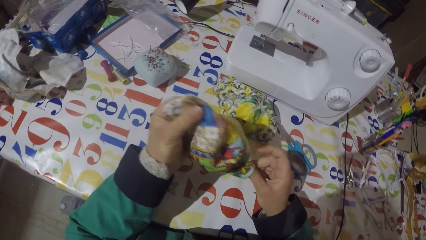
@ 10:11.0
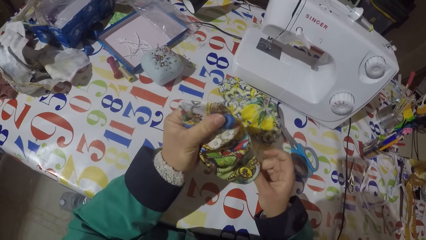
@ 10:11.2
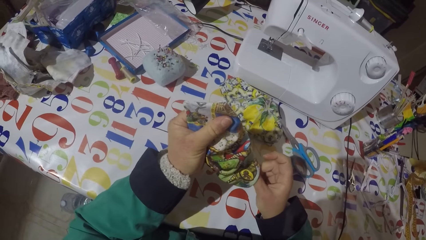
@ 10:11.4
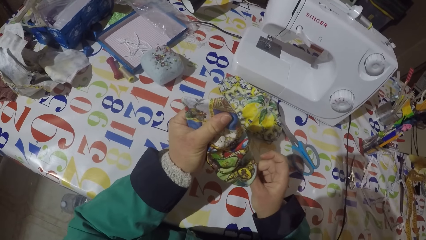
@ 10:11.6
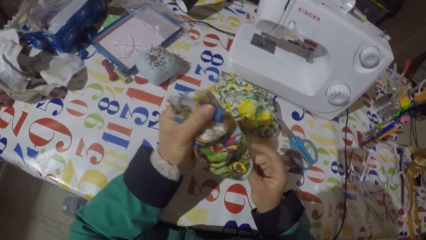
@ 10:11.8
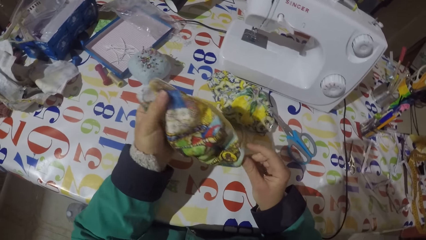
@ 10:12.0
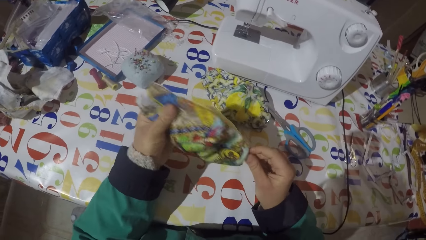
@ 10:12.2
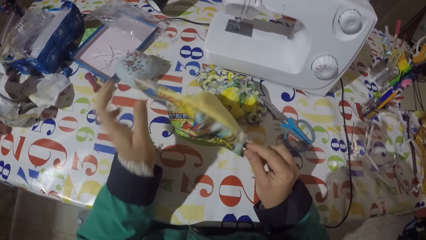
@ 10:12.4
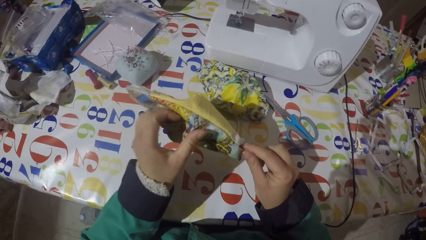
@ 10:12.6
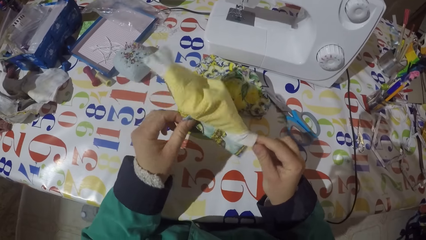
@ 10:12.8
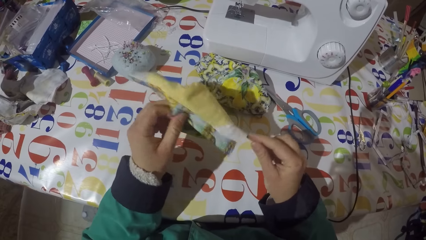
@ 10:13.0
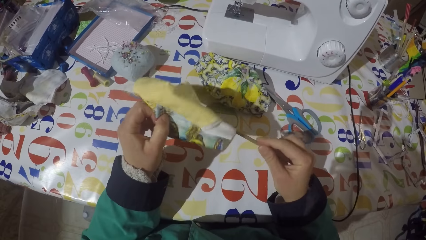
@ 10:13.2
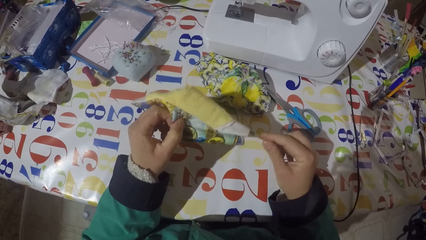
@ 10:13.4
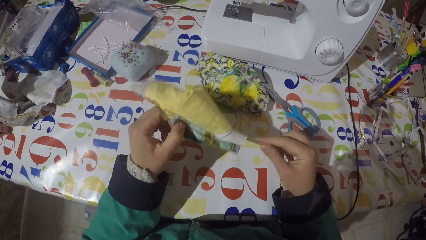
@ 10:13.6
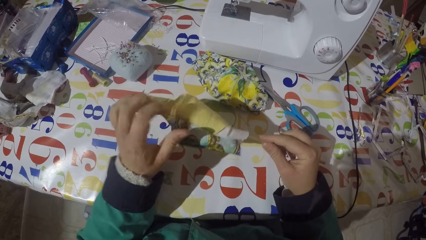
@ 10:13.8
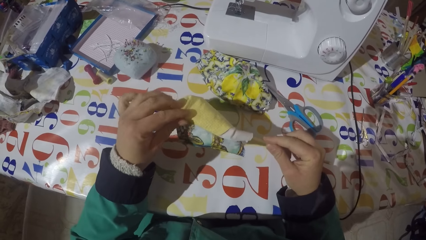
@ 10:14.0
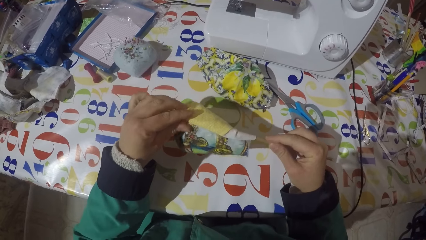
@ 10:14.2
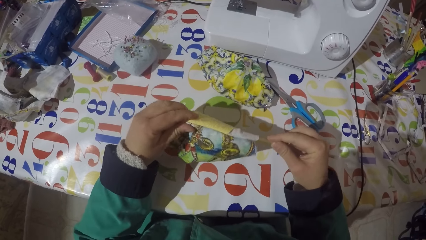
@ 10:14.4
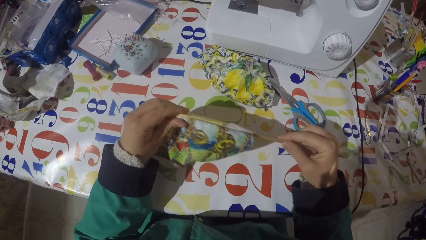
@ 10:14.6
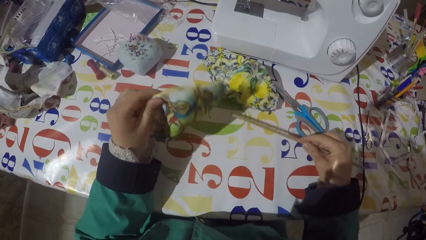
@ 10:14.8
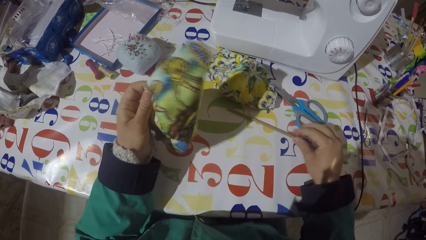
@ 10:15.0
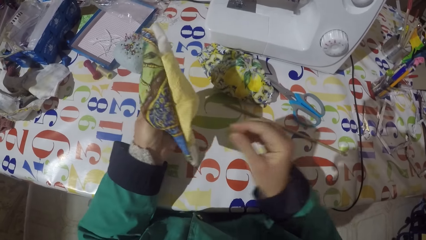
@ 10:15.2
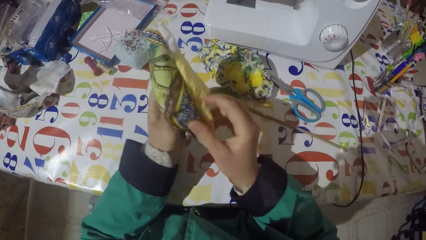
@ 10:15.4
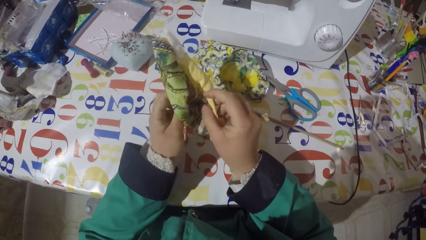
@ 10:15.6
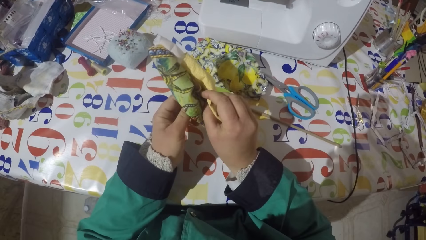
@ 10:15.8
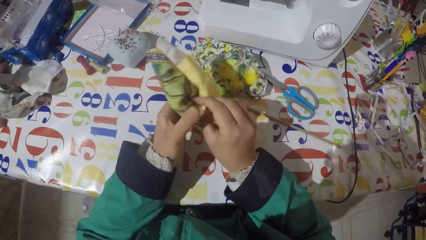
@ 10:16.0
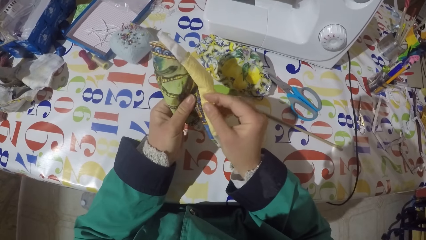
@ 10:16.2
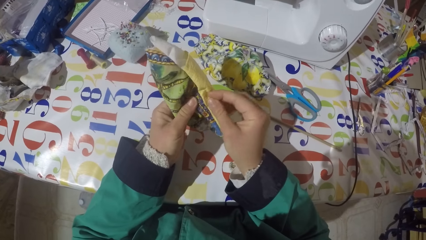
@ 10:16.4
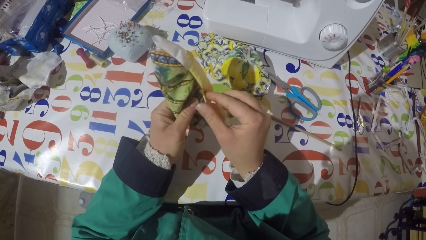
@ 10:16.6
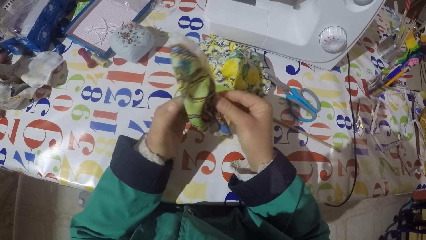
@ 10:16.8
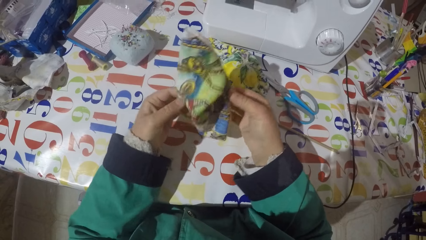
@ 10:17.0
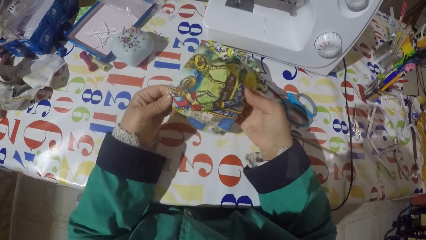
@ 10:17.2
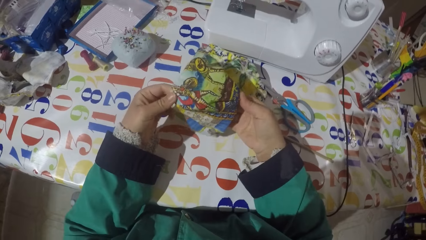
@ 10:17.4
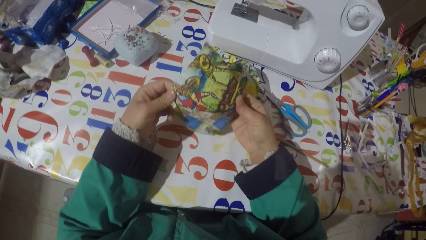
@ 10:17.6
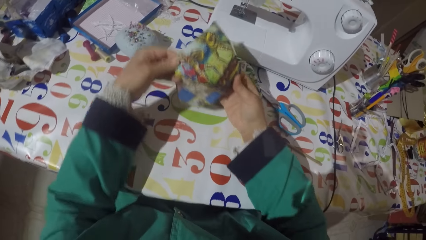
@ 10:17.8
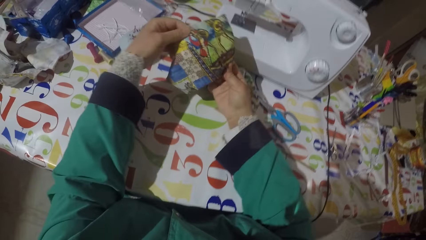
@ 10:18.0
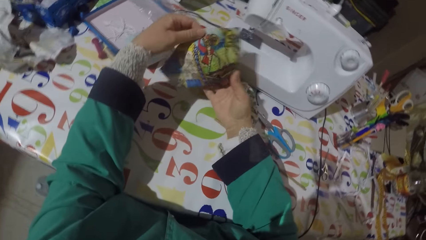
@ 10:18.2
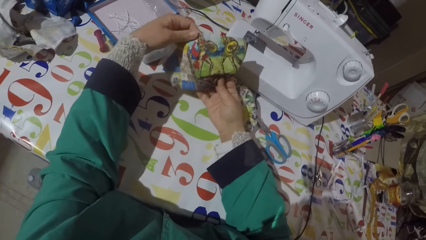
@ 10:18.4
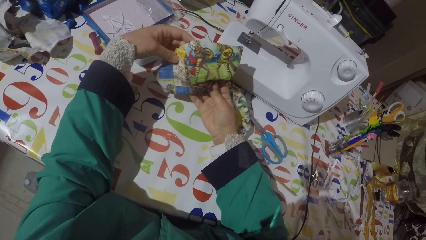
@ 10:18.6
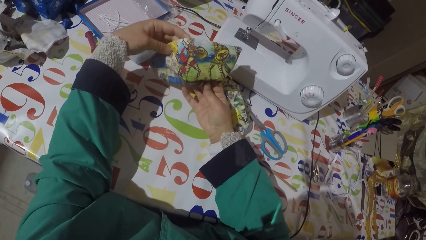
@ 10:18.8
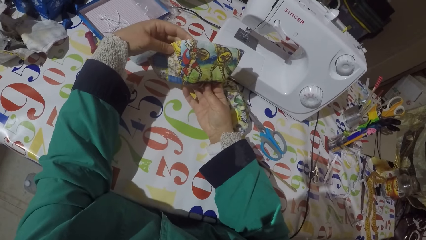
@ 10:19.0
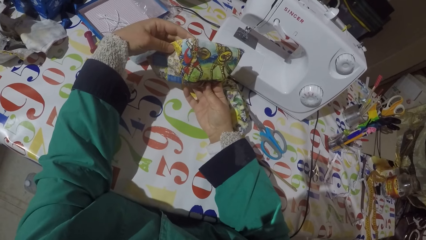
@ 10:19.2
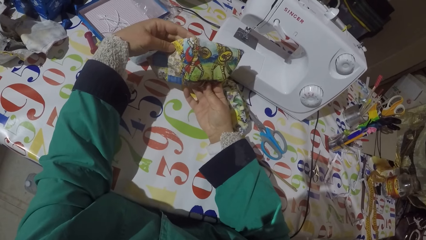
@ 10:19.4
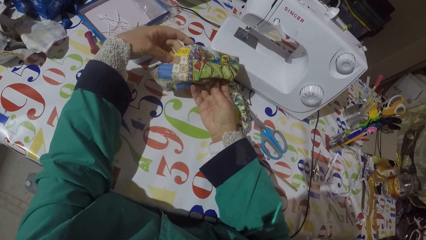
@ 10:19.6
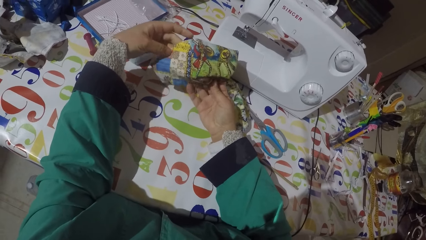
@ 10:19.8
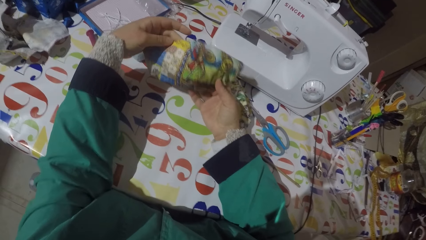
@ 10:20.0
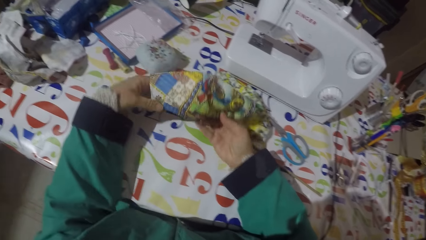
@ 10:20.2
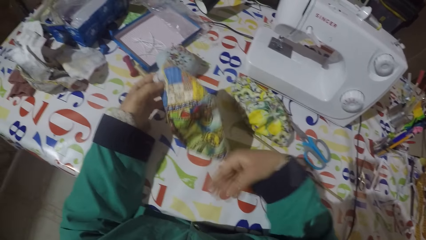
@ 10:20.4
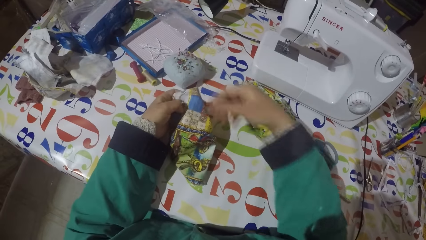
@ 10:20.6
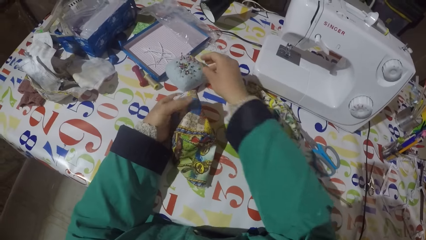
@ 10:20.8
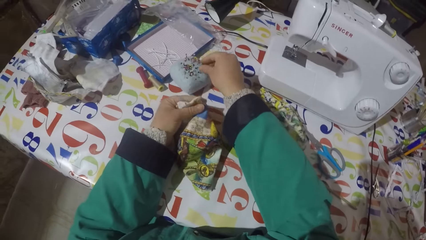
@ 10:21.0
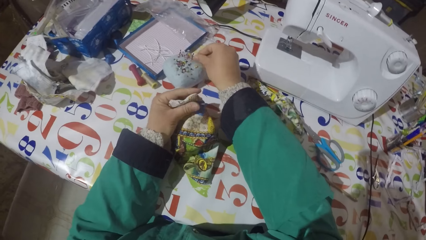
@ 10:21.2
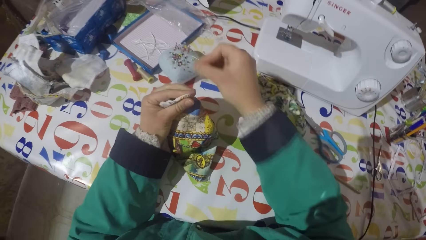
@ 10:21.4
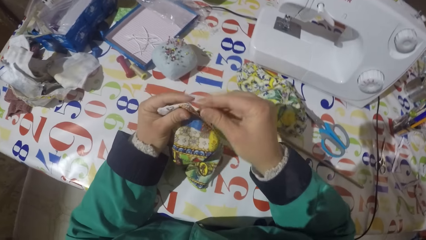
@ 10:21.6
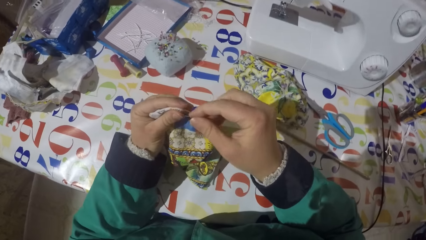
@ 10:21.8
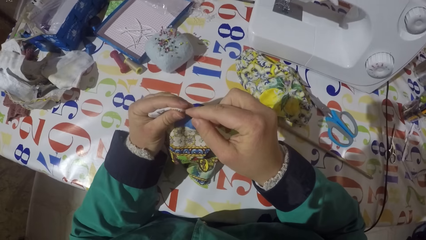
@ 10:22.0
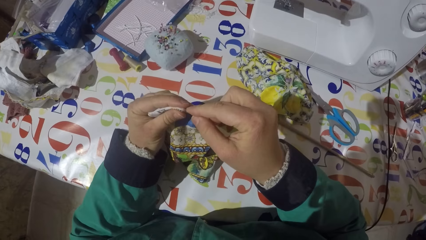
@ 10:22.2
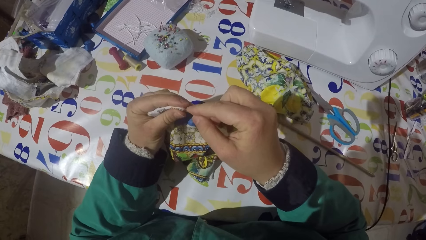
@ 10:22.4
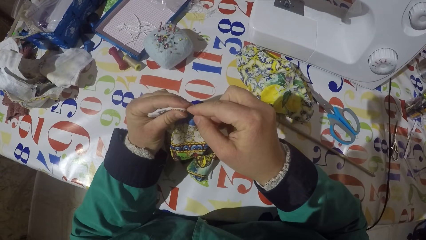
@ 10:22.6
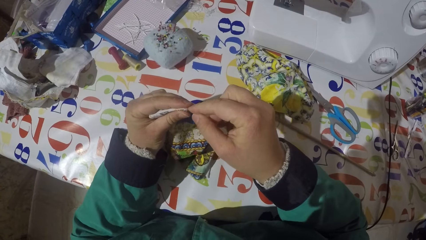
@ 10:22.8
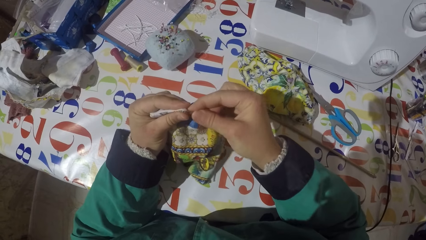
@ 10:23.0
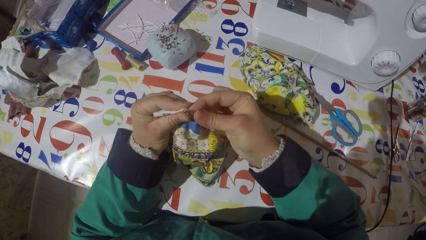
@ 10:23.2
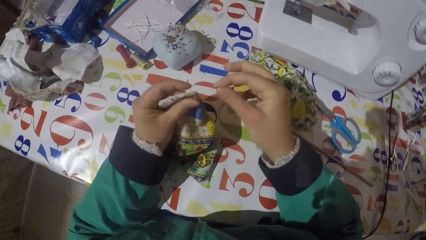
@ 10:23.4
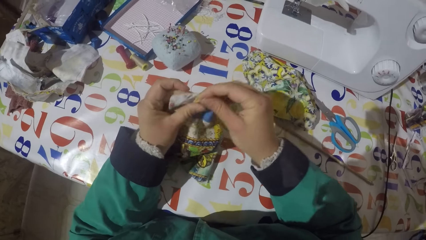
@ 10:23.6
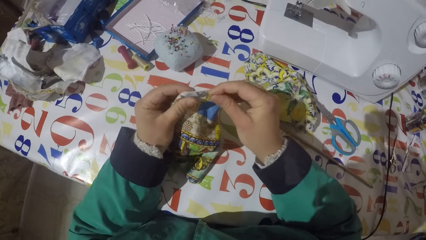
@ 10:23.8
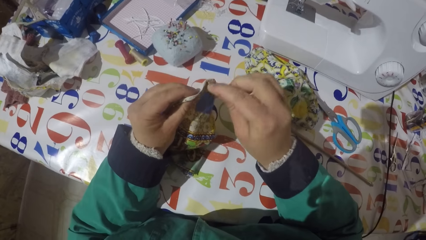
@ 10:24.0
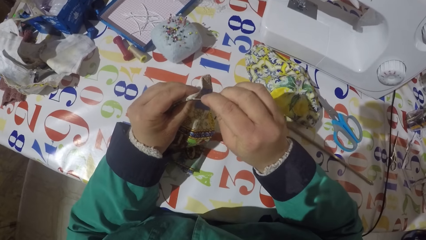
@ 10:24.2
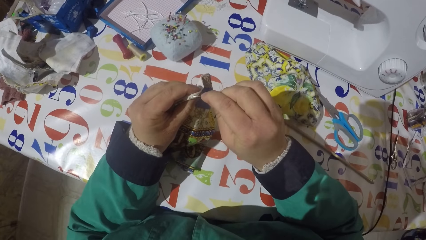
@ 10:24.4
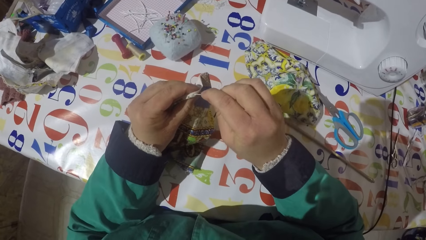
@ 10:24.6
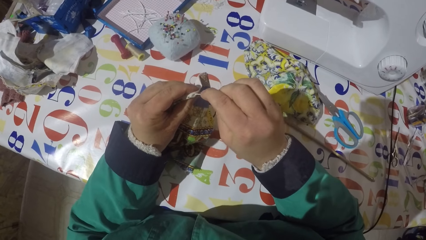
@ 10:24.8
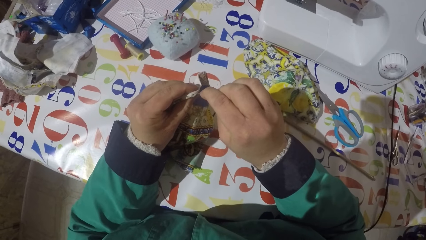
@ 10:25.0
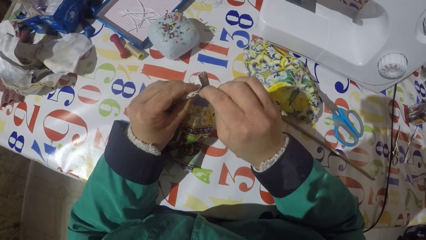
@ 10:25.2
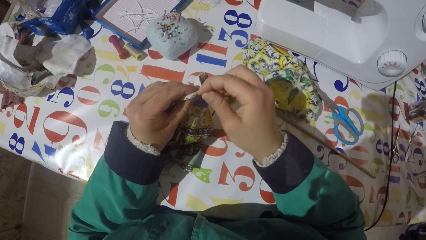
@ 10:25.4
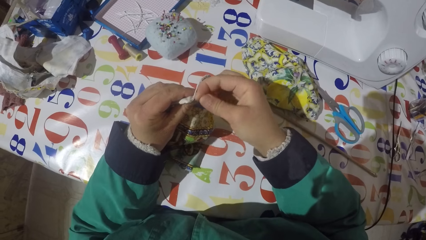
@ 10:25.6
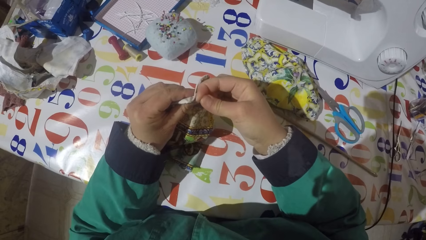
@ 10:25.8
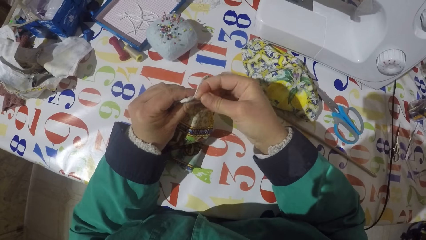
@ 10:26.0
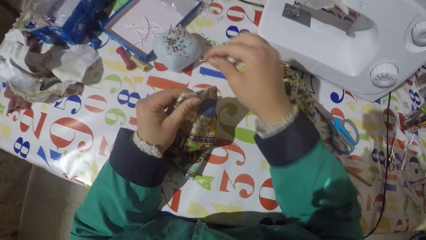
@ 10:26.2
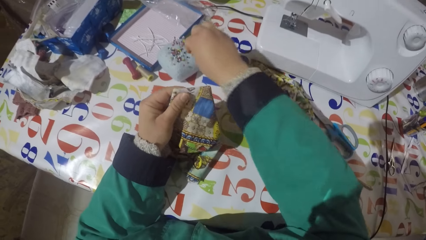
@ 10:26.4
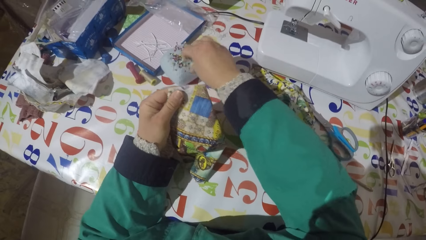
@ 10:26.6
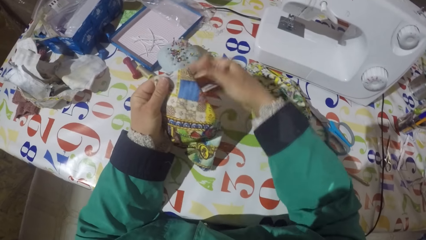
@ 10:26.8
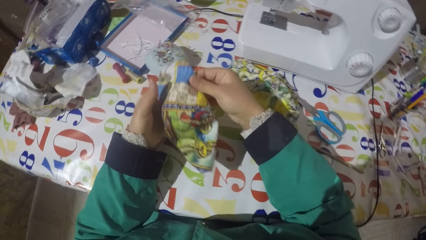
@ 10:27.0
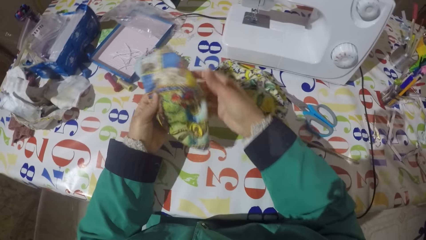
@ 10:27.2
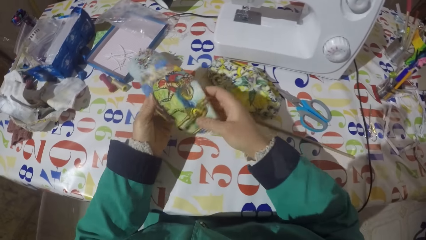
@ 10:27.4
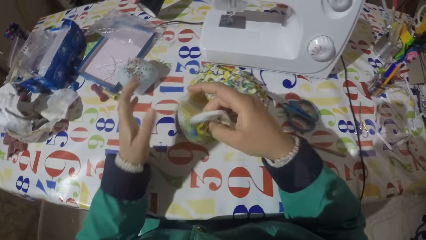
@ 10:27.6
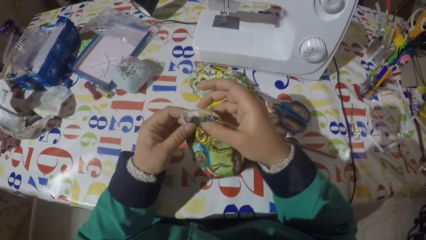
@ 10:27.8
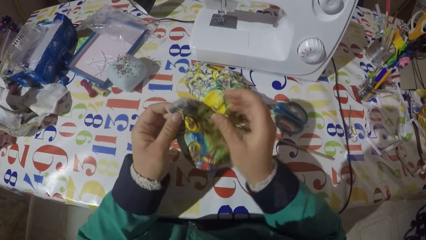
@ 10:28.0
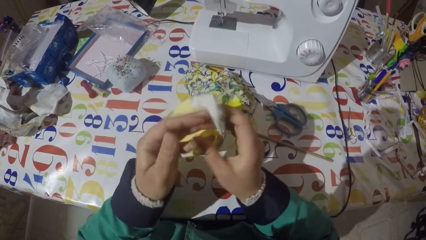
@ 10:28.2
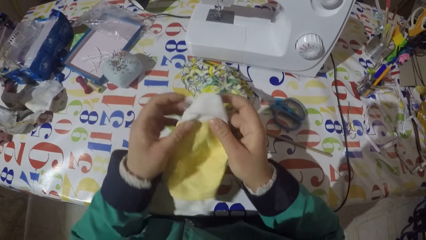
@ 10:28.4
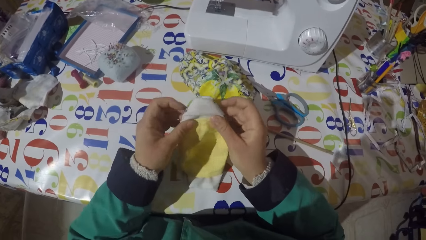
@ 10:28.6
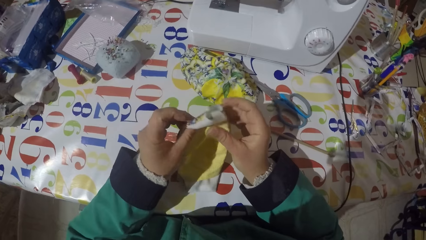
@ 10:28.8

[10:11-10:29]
The camera wearer holds a piece of cloth or garment. He puts the piece of stick on the table. He holds the piece of cloth again. He stretches the piece of garment. He holds the piece of garment with his left hand. He picks a pin from the sponge. He straightens the edges of the piece of cloth with the pin. He jabs the piece of garment with the pin. He moves the piece of garment and jabs the piece of garment with the pin. He pins the pin on the sponge. He holds the piece of garment. He holds it again. He turns the piece of garment.
